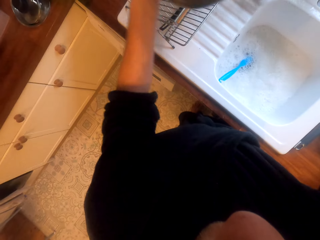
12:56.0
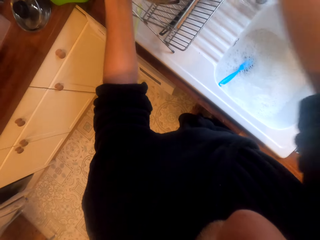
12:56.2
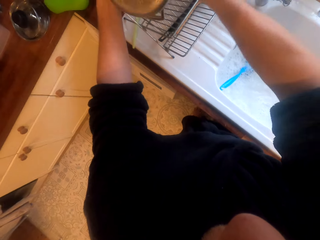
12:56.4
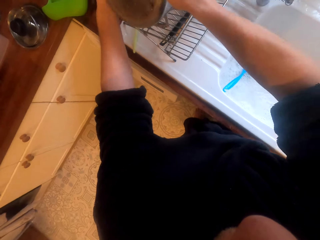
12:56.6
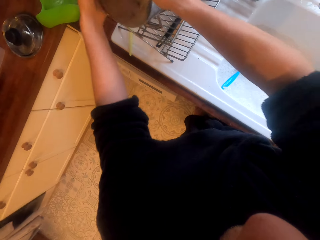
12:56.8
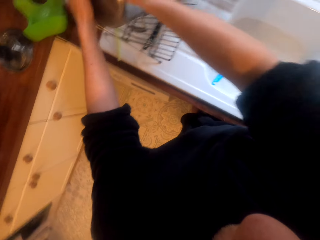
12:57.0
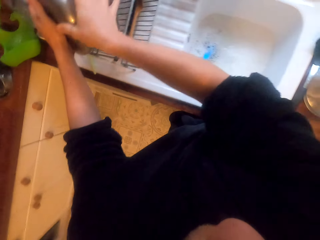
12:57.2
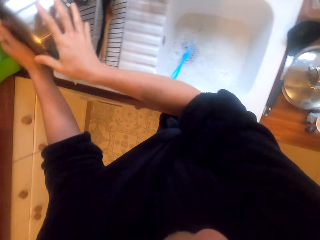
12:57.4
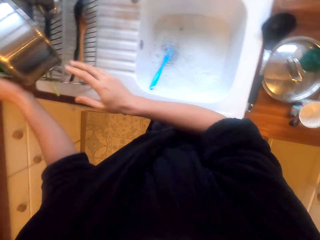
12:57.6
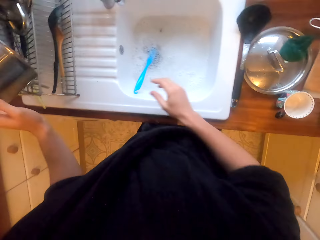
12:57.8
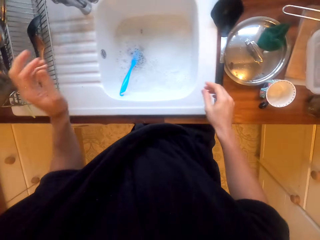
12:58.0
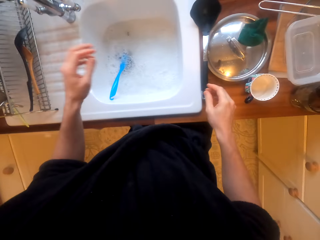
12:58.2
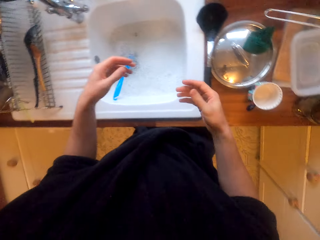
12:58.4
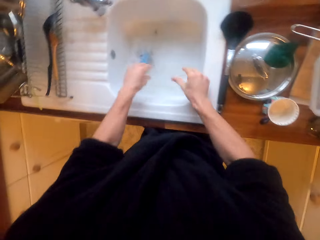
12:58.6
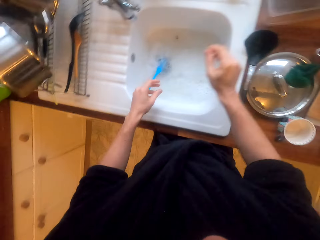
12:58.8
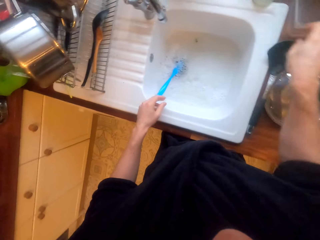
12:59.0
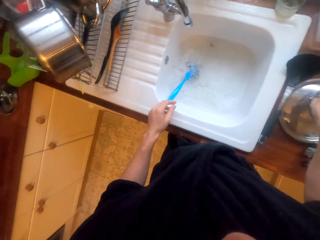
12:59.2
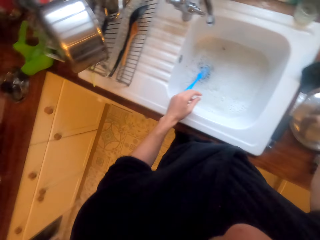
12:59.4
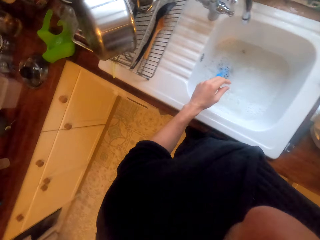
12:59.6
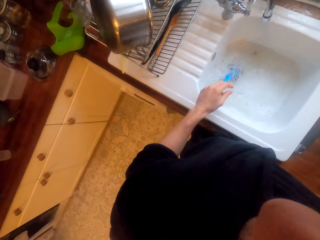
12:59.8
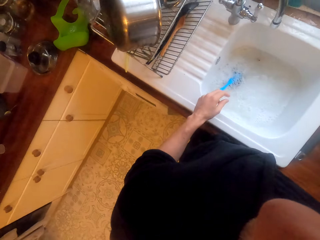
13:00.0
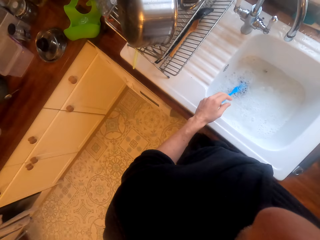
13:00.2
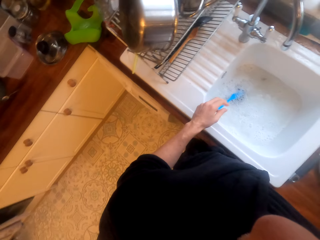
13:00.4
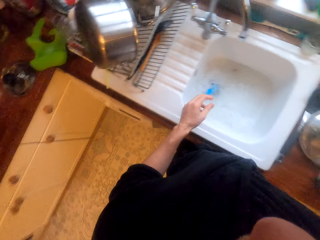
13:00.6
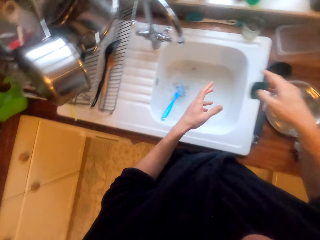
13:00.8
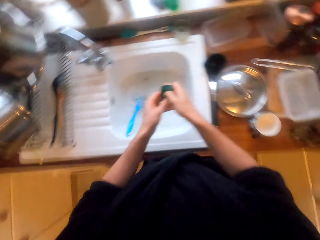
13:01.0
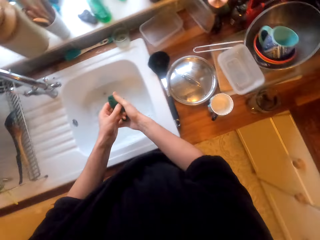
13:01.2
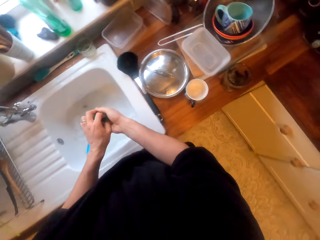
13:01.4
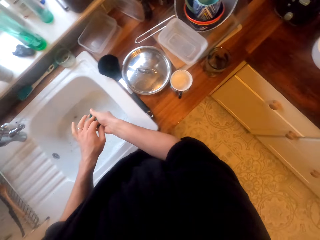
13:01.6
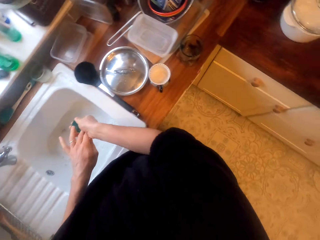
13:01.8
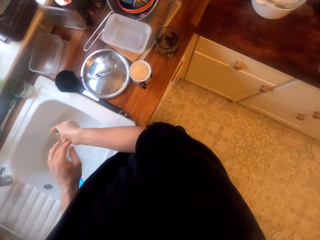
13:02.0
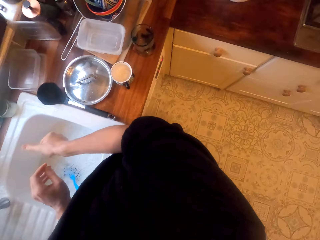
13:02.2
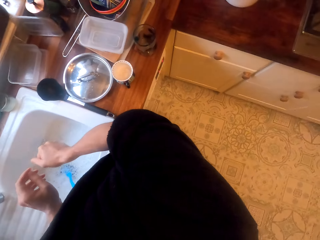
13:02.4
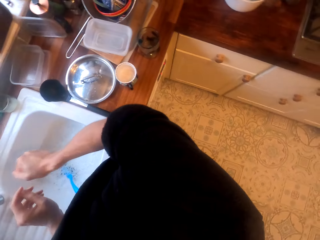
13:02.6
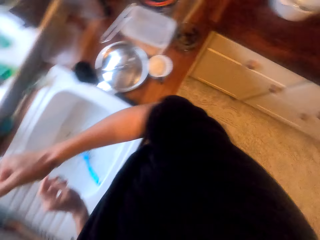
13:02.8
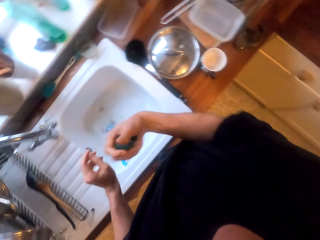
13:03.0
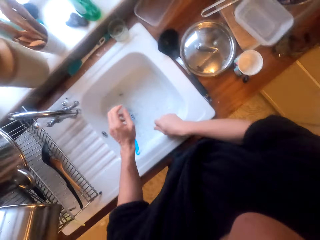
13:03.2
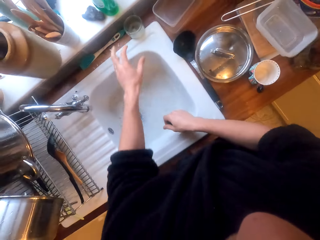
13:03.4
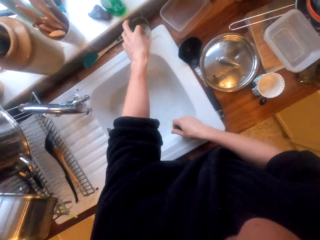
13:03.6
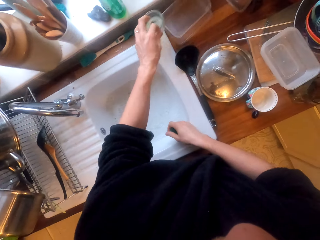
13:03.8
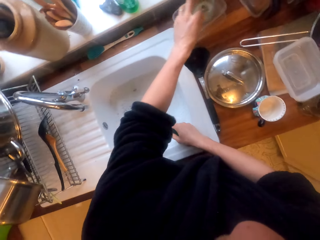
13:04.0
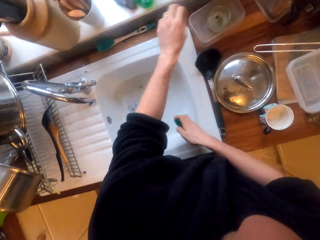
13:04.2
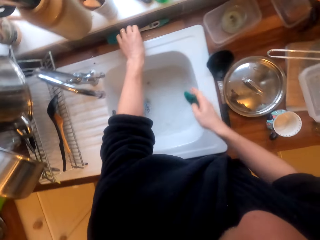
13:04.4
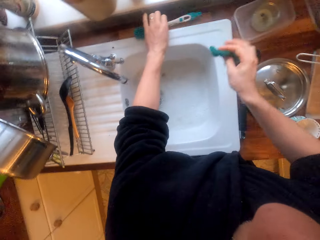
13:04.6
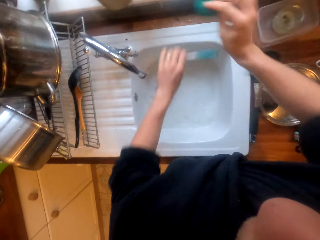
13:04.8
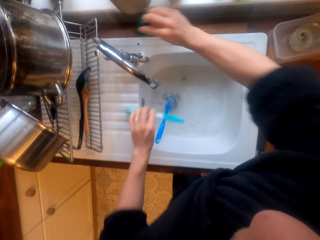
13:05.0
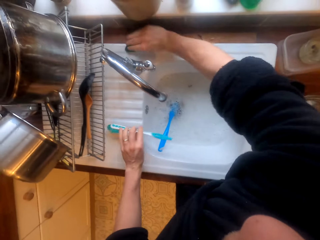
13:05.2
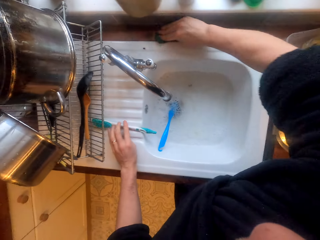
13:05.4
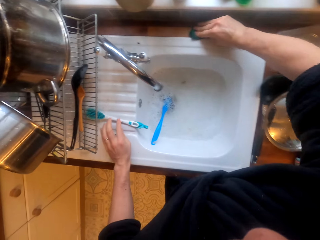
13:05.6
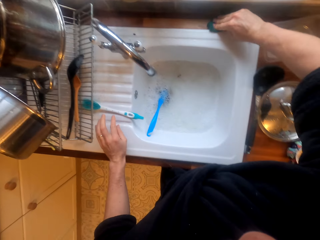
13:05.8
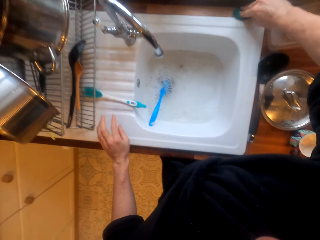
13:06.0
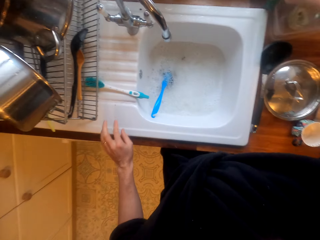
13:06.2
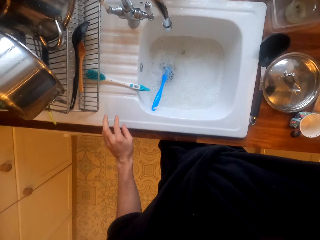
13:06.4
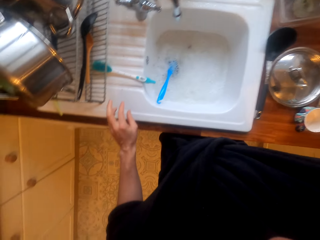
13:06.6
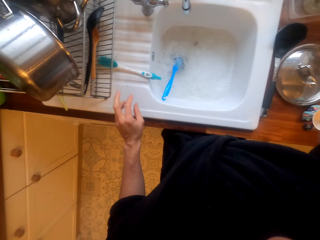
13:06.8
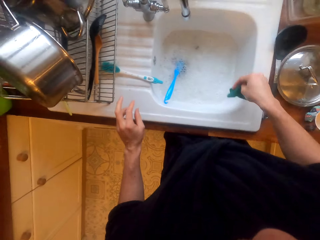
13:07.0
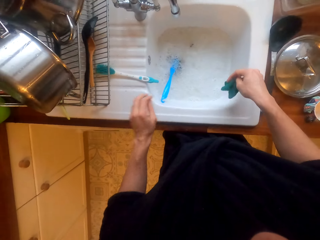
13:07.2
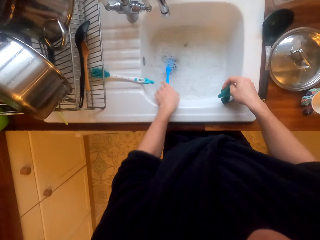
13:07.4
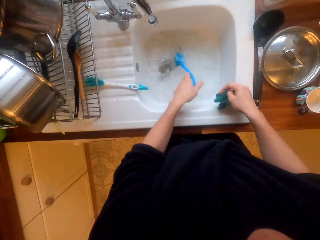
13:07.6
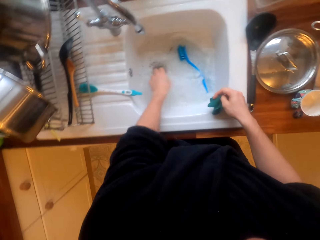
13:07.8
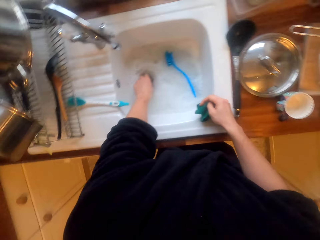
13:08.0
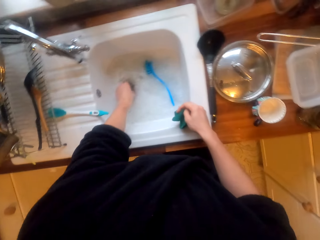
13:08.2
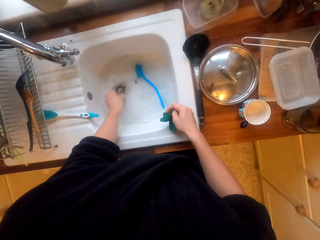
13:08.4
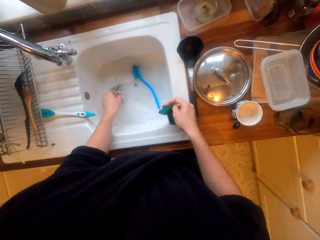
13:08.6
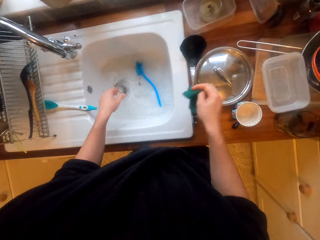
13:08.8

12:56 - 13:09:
The camera wearer puts the pot on the rack to drain. They pick up the synthetic steel wool. They squish the scrubber. They wipe the edge of the sink with the synthetic steel wool.

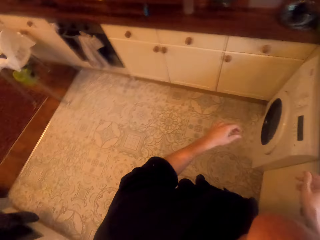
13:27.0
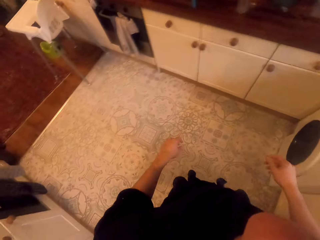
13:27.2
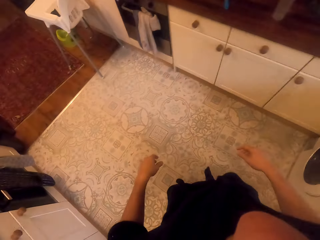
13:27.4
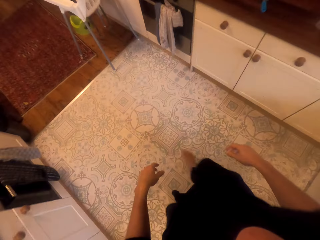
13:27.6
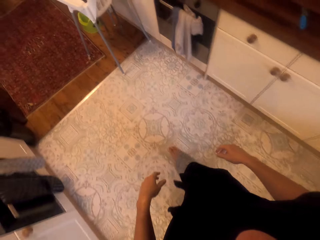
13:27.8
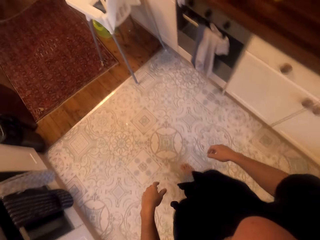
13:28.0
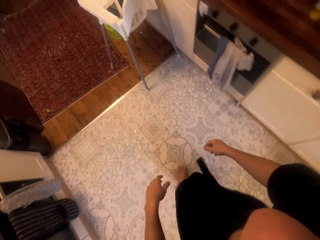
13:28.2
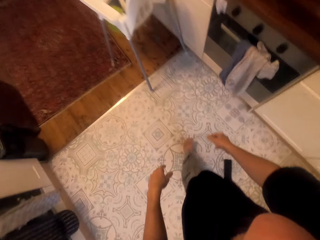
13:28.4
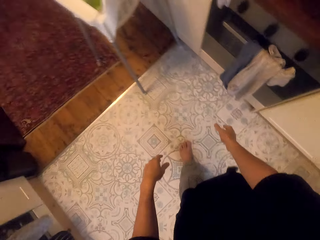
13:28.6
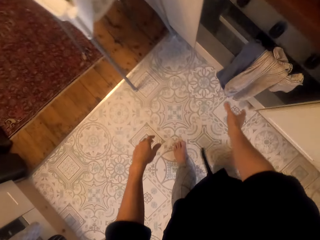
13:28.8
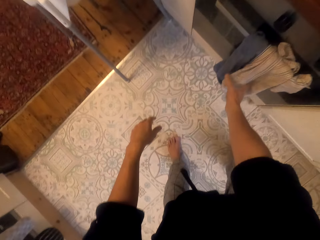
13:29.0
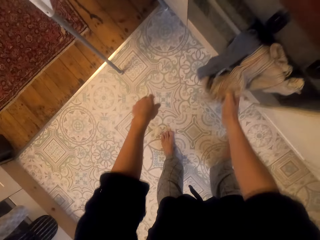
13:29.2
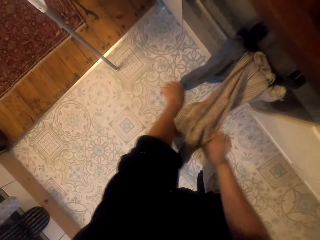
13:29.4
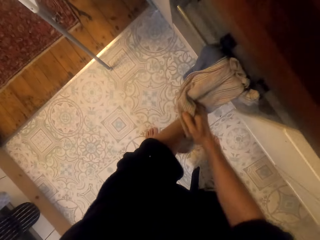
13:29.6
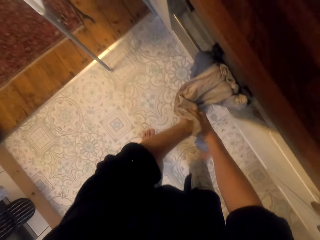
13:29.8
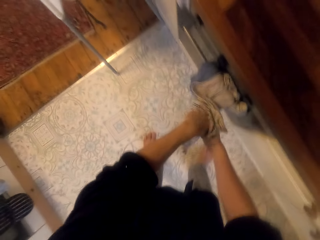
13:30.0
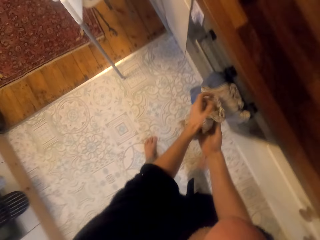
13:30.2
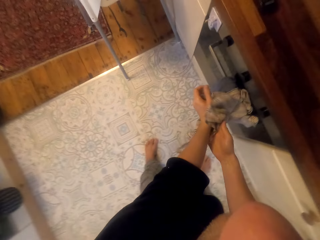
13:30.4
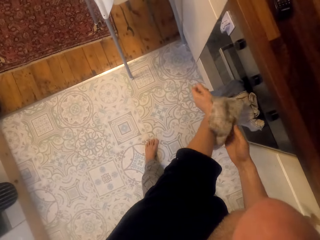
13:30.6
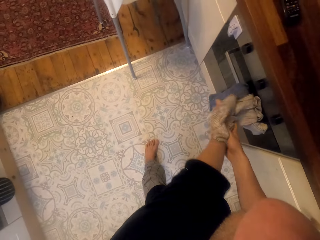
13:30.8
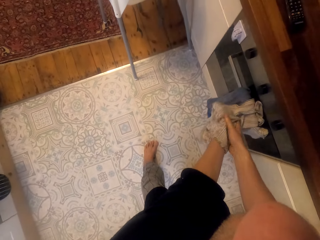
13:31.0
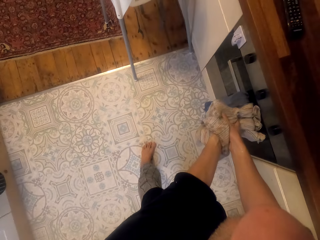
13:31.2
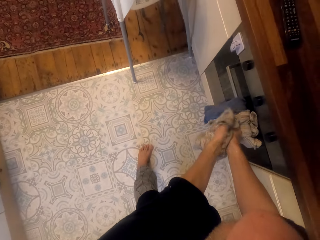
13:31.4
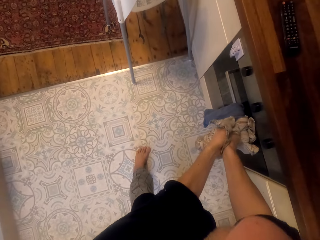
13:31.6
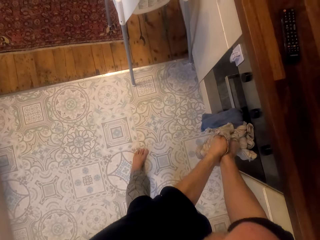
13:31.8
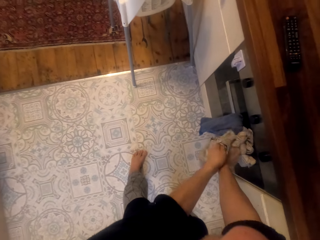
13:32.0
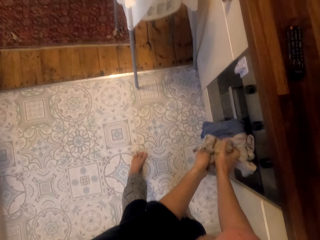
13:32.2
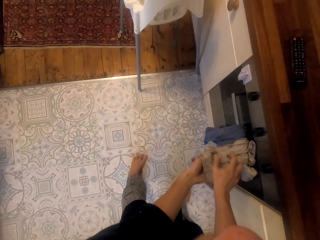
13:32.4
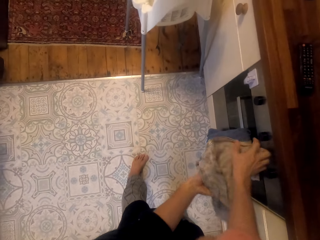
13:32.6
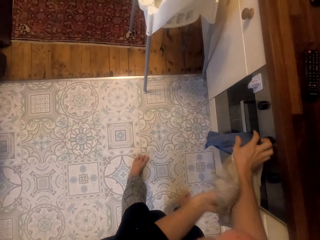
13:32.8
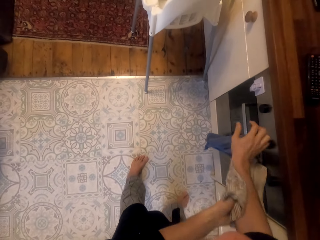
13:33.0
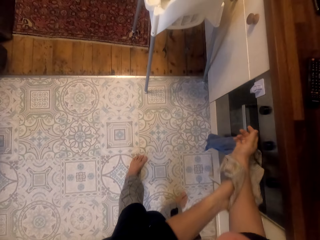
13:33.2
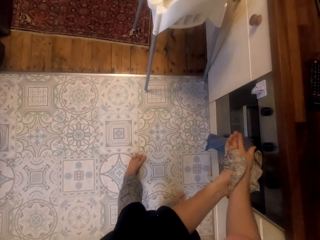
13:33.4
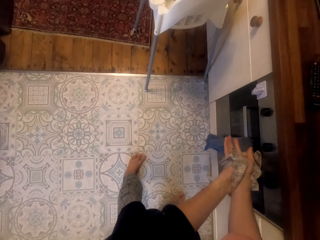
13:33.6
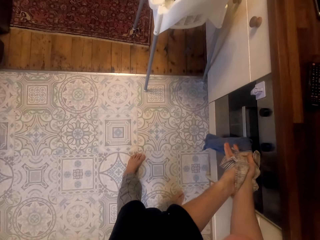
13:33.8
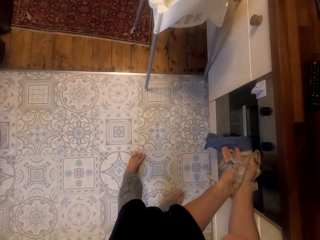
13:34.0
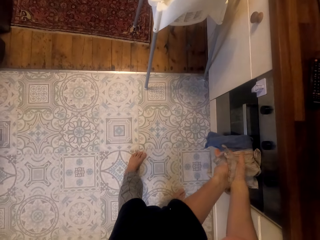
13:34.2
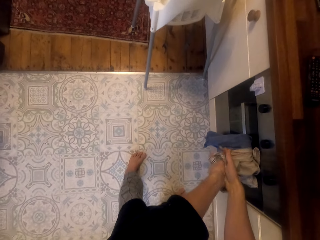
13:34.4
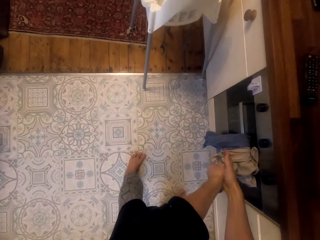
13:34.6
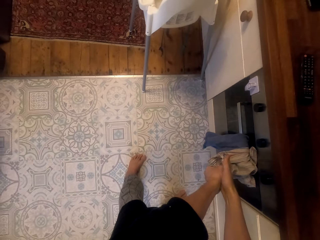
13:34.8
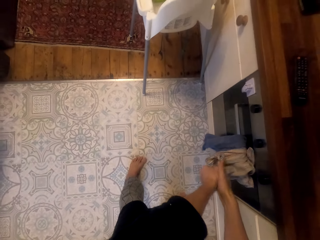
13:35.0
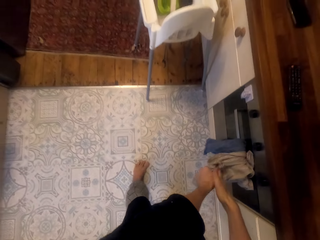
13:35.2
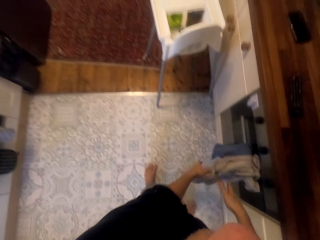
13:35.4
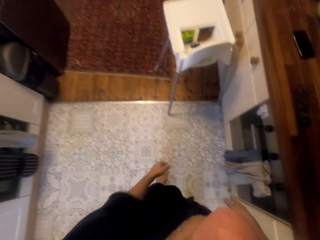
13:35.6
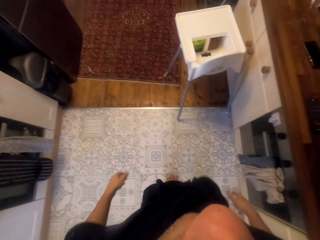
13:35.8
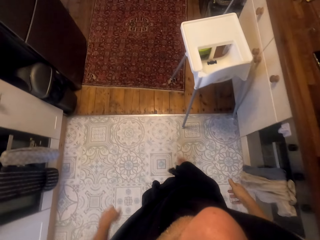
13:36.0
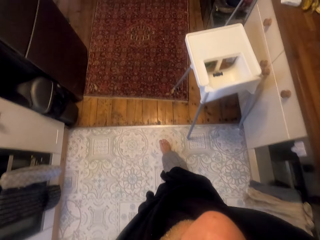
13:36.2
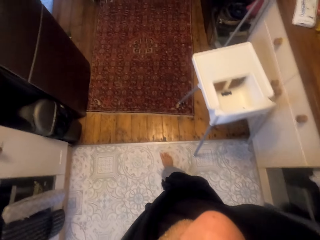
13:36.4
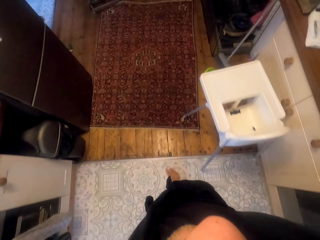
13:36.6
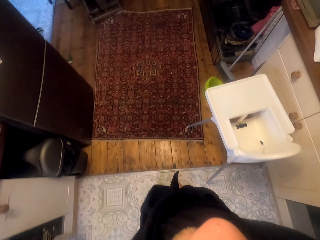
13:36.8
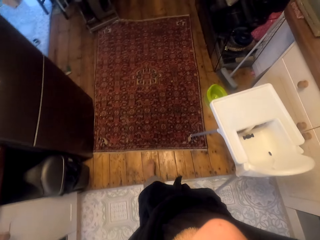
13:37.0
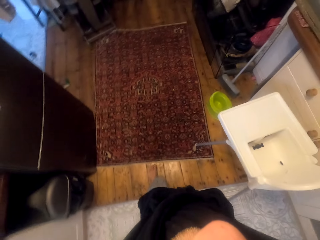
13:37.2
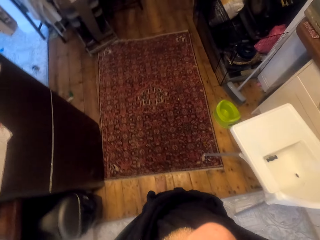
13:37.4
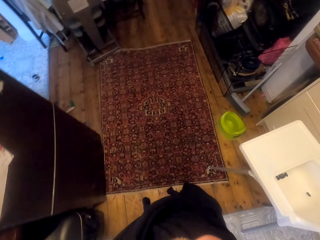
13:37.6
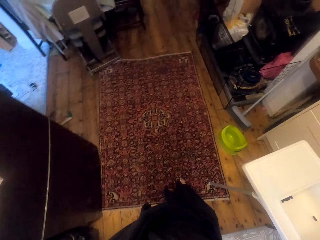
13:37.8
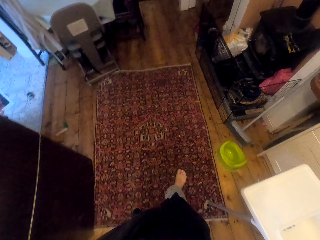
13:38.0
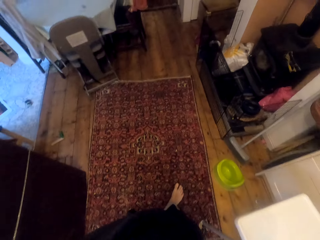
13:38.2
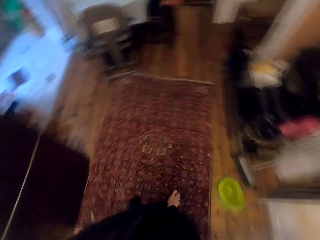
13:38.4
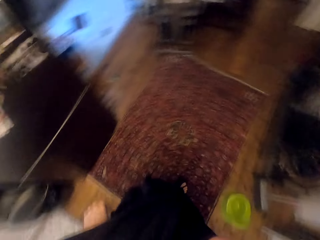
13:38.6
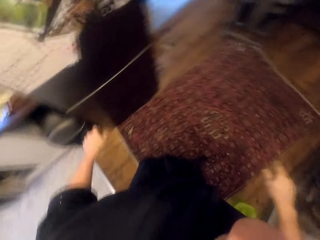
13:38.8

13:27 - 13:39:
The camera wearer dries hands with a hand towel. They walk to the cupboard.
